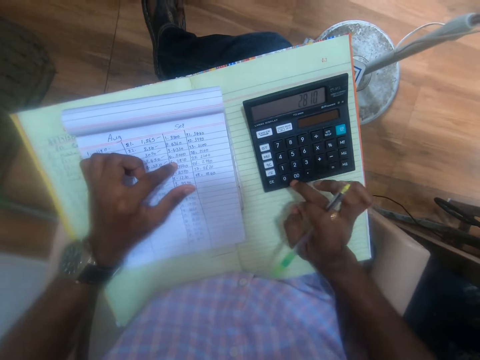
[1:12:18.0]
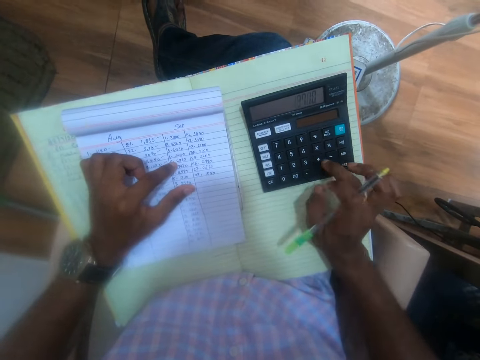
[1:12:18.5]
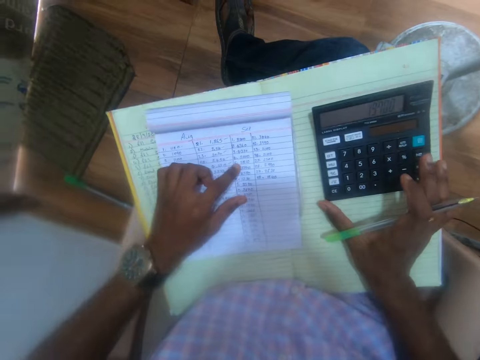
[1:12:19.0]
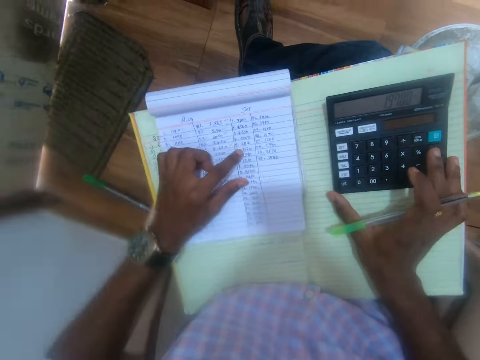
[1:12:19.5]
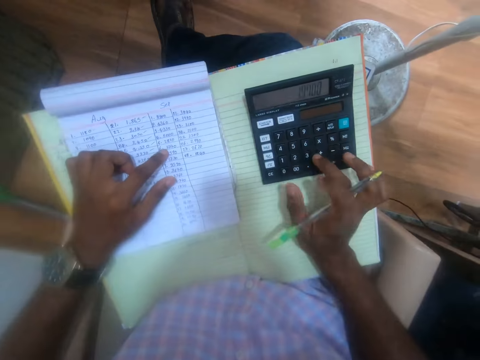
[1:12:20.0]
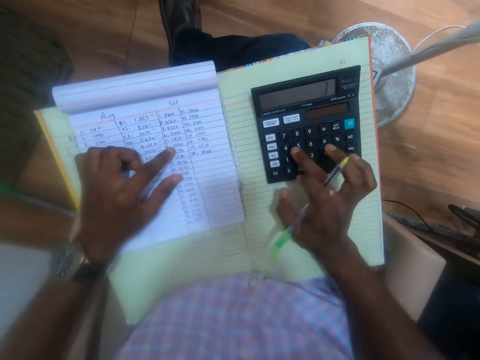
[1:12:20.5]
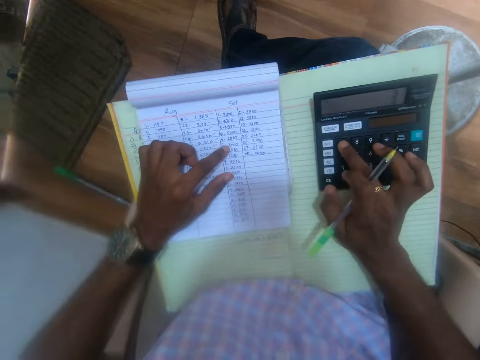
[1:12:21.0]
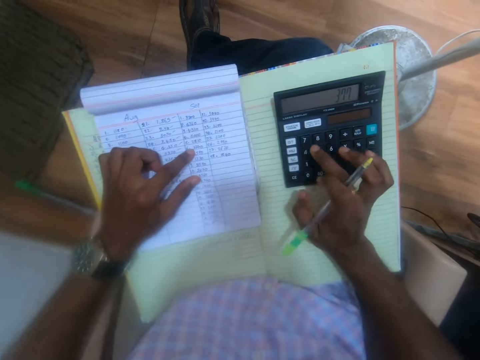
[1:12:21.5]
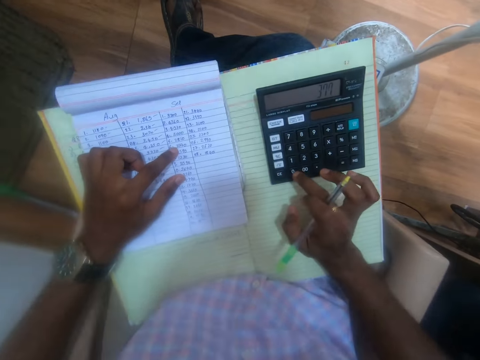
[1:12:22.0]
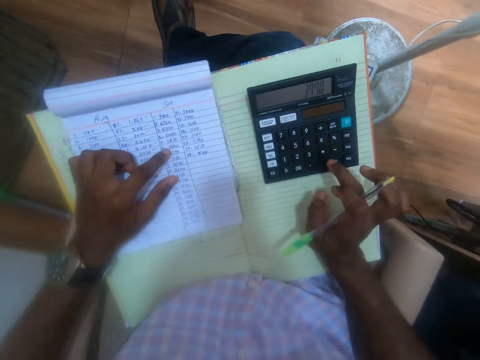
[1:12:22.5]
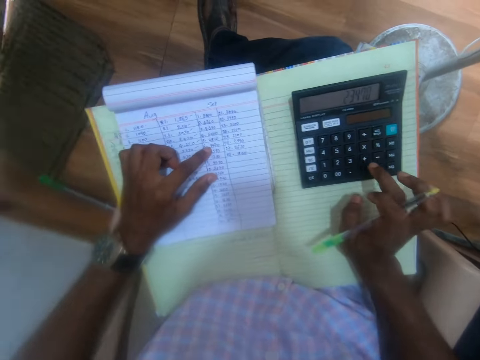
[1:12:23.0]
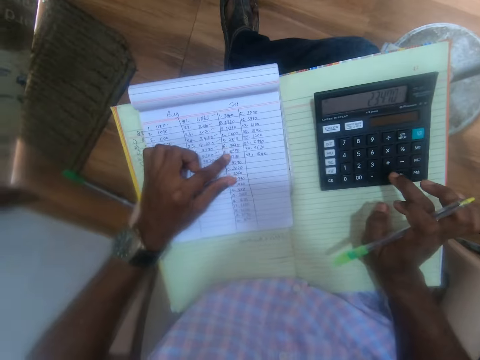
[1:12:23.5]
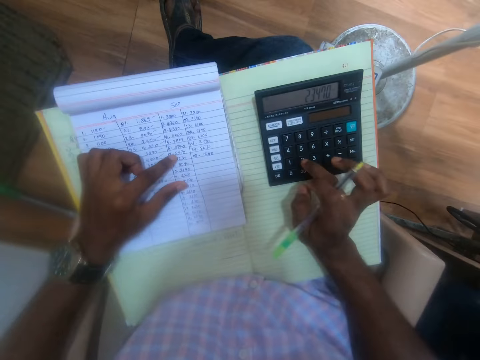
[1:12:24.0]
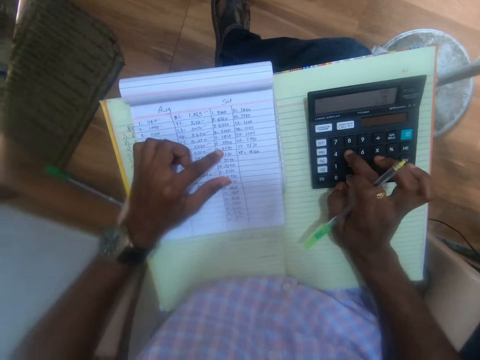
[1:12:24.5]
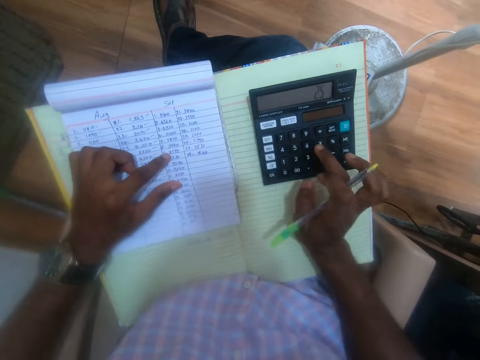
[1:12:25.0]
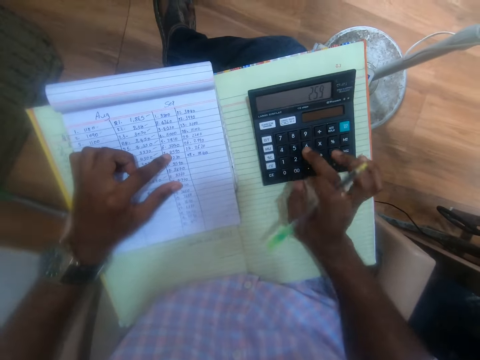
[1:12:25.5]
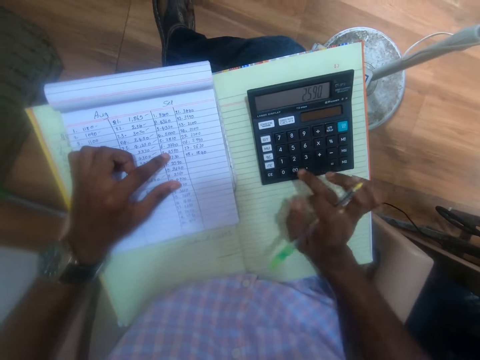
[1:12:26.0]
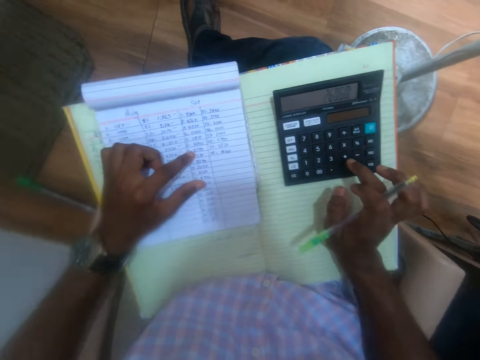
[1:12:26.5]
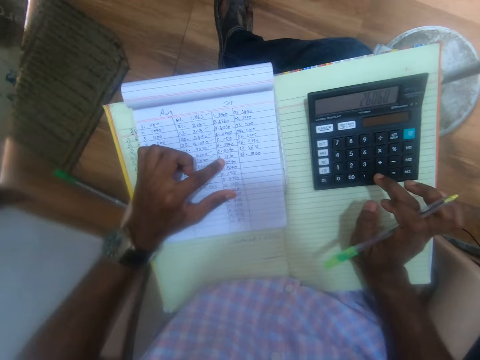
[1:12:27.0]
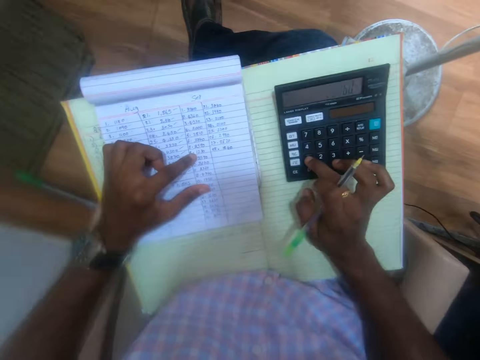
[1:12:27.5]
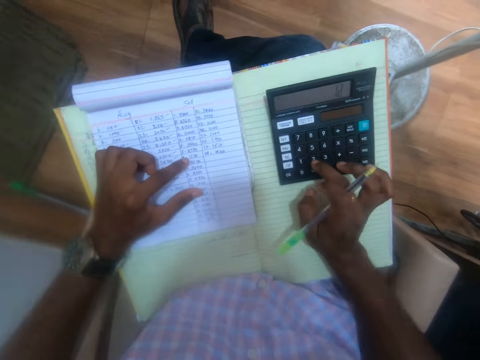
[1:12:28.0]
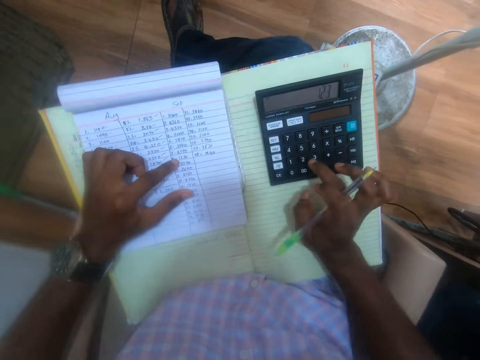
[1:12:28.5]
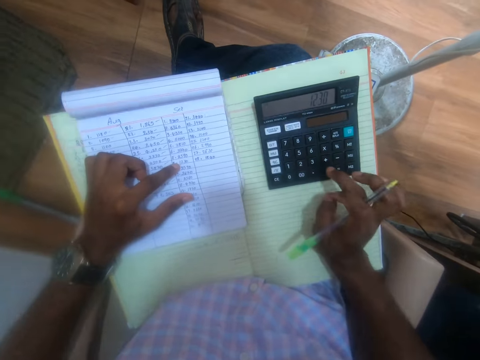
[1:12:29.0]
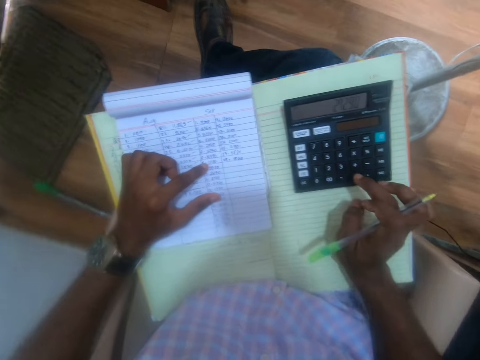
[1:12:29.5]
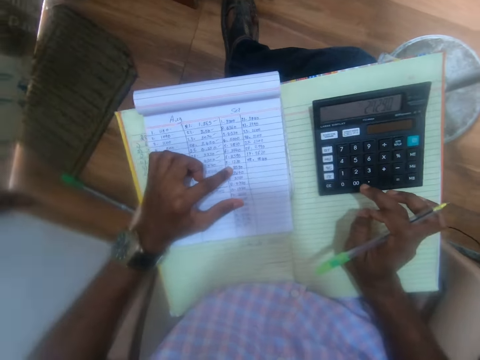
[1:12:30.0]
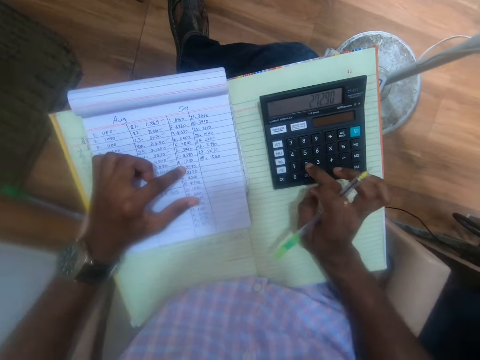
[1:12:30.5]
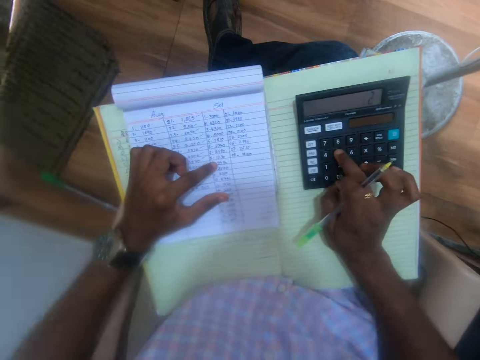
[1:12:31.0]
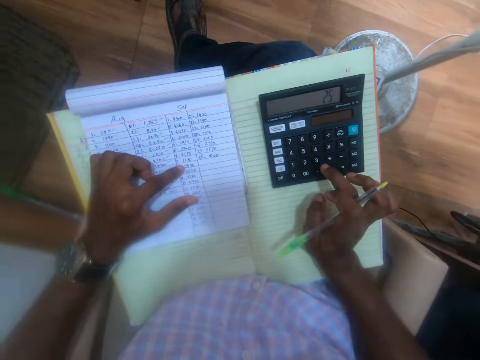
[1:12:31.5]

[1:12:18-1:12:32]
The camera wearer moves the calculator on the notebook with his right hand. He moves the white jotter on the notebook with his left hand. He operates the calculator on the notebook with his right hand. He points at the figures on the white jotter with his left hand. He moves a hand around the book. He uses the calculator. He moves a hand around the book. He uses the calculator.

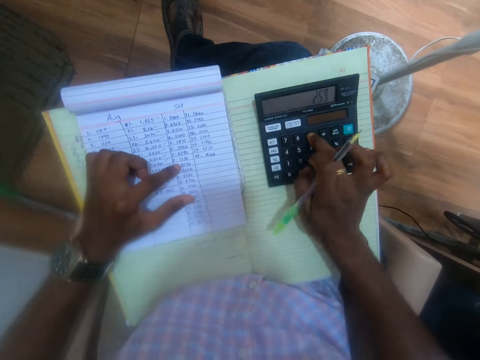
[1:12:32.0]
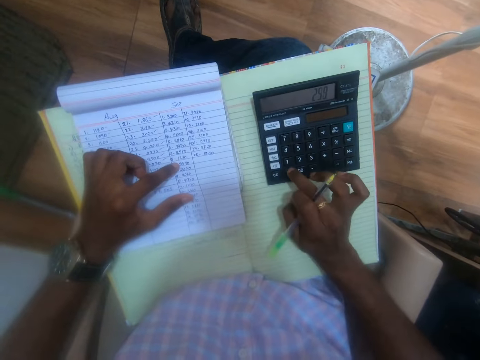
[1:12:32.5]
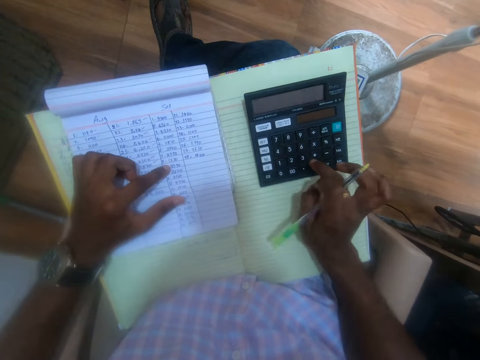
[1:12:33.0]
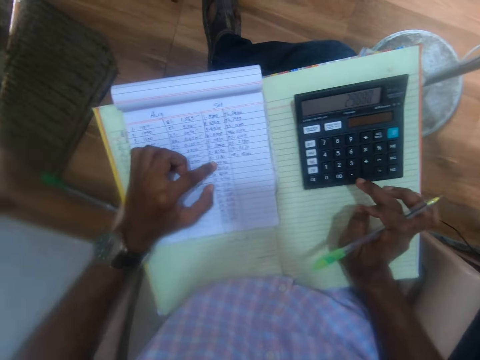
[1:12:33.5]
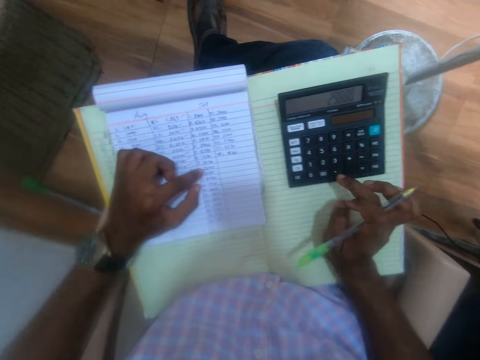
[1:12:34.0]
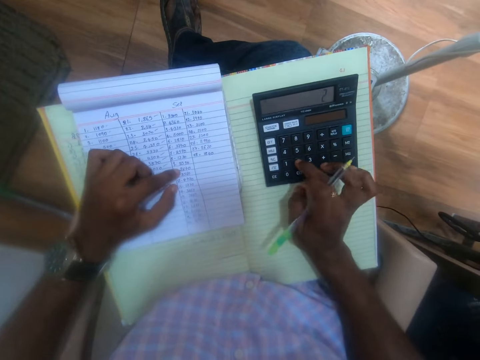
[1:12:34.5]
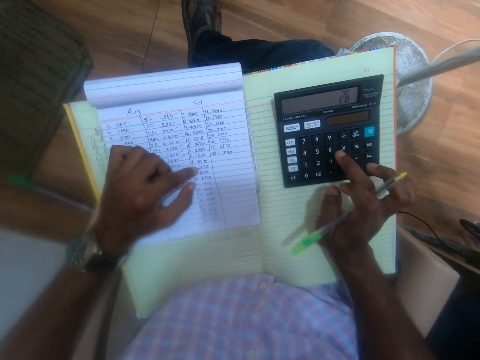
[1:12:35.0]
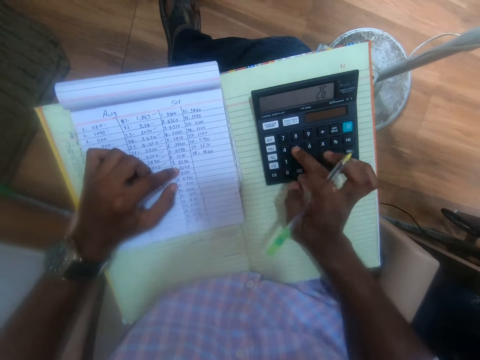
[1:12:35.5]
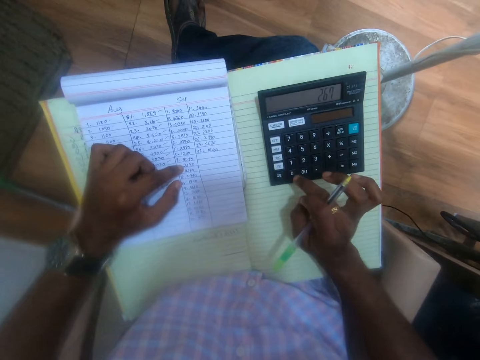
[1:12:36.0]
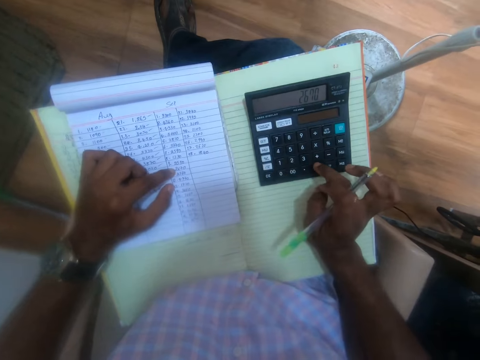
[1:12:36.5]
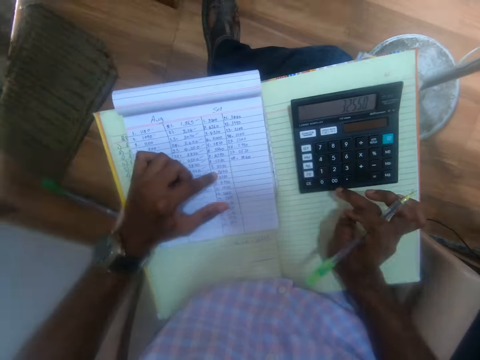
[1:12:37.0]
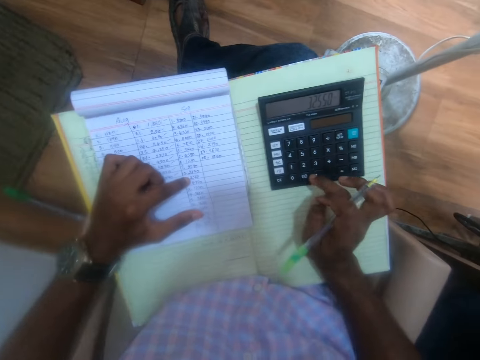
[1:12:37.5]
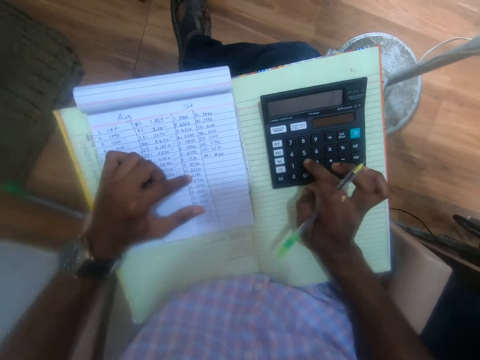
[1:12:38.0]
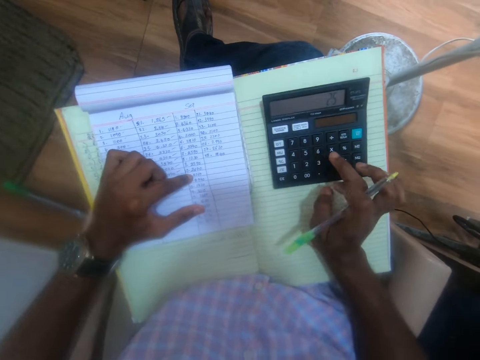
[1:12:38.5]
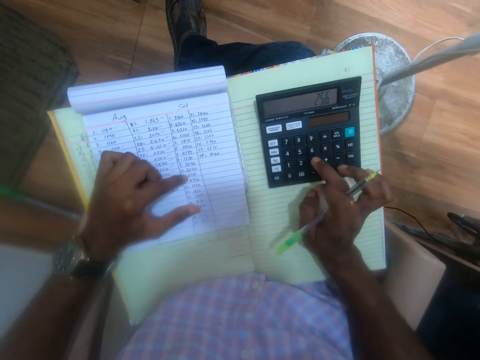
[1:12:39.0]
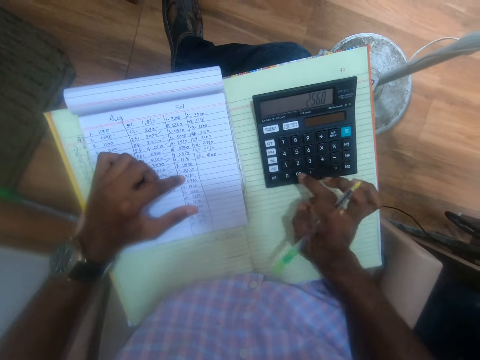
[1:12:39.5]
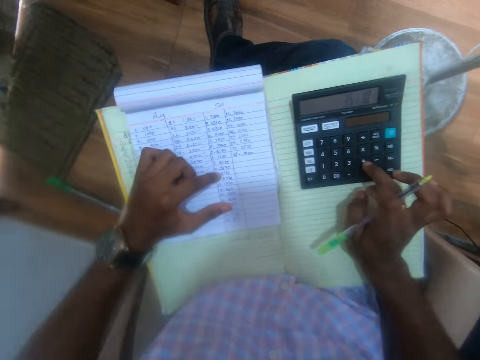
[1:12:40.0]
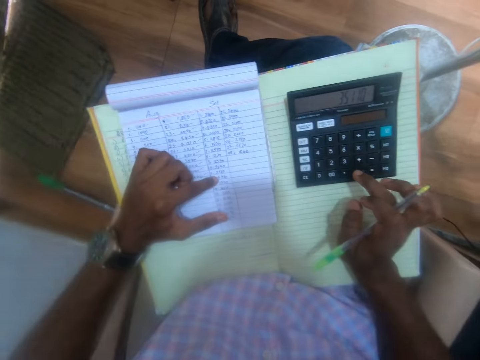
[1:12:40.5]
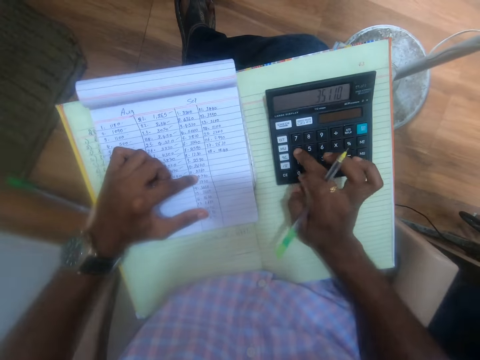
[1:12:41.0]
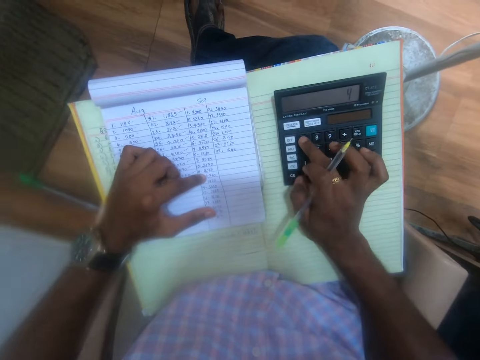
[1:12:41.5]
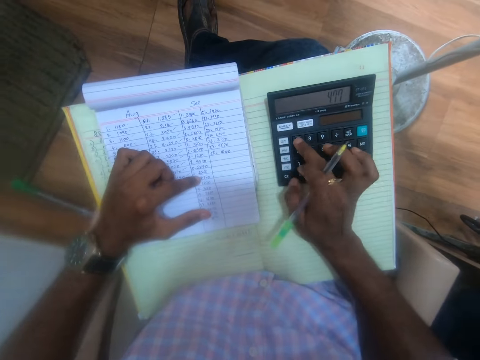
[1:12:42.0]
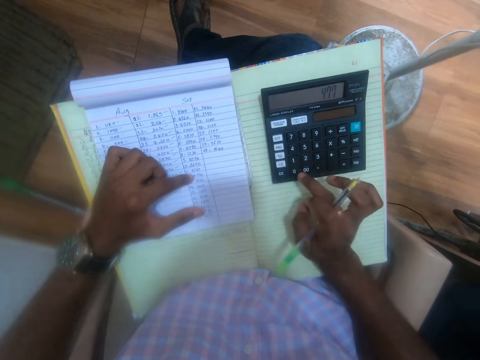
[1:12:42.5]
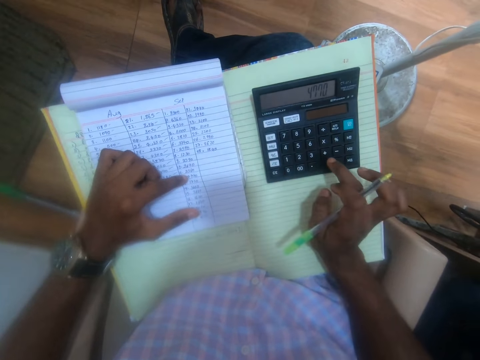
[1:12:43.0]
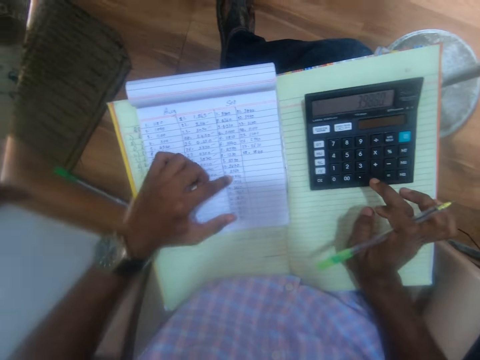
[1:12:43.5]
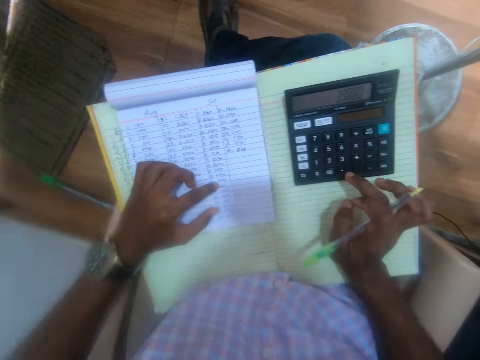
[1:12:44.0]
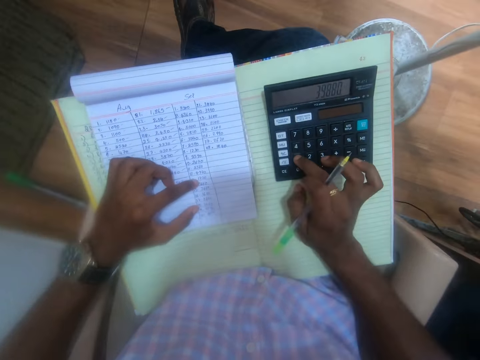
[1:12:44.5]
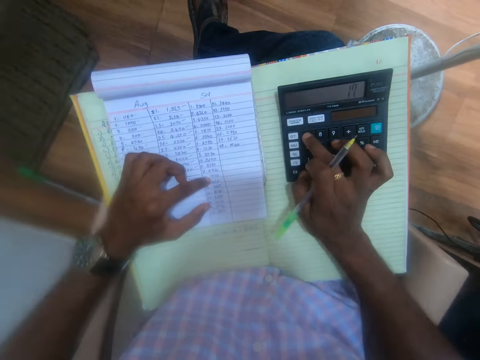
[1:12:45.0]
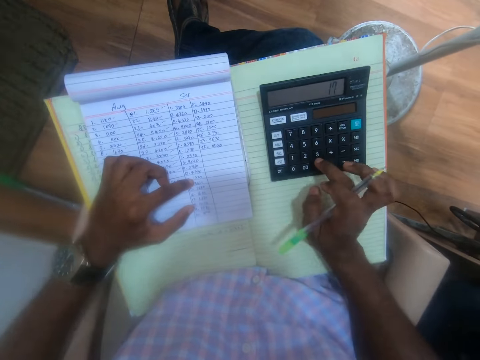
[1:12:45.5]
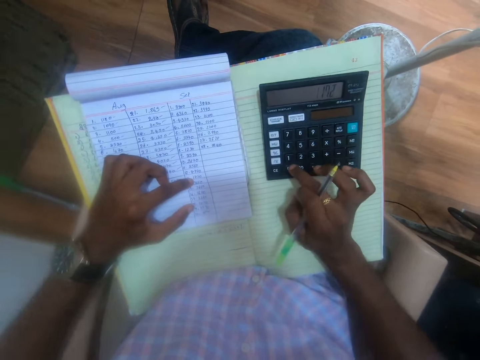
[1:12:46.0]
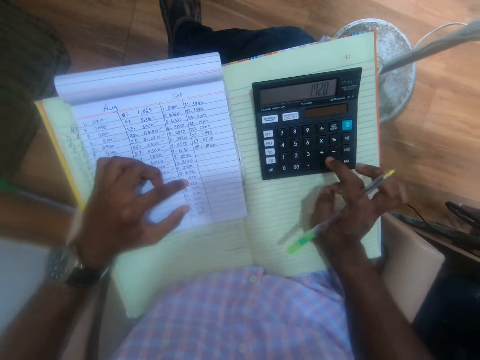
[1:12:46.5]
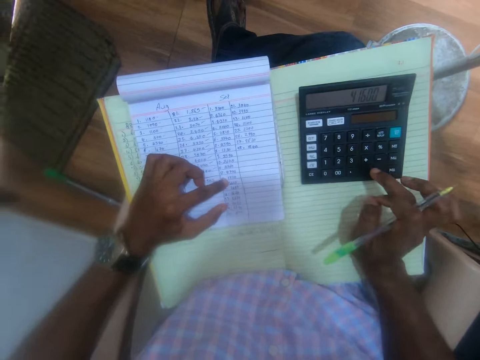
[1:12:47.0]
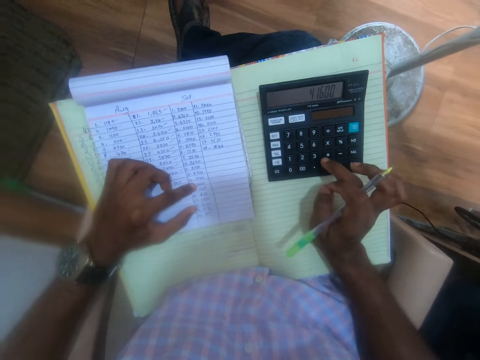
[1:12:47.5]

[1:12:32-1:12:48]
The camera wearer moves a hand around the book. They use the calculator. They move a hand around the book. They use the calculator. They move a hand around the book. They use the calculator. They move a hand around the book. They use the calculator.
